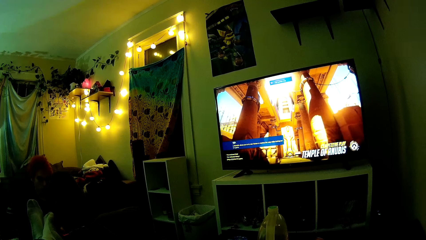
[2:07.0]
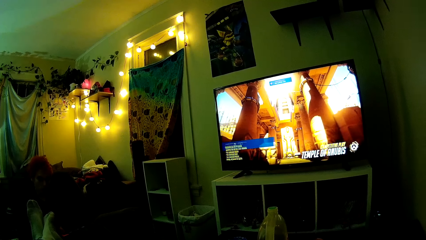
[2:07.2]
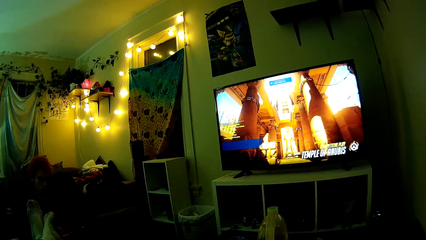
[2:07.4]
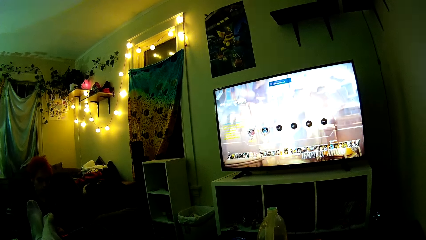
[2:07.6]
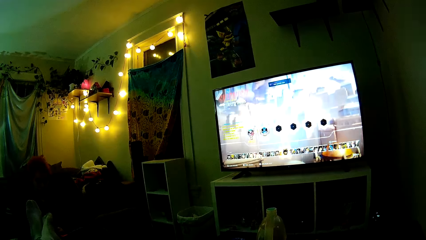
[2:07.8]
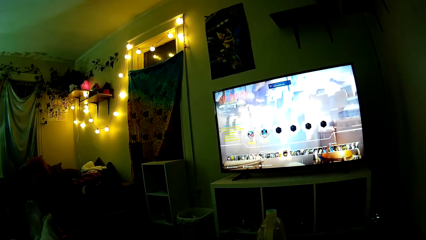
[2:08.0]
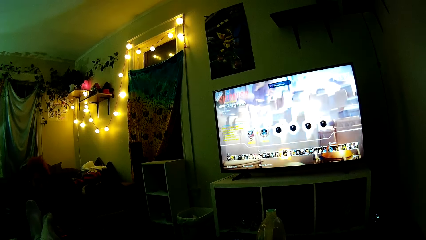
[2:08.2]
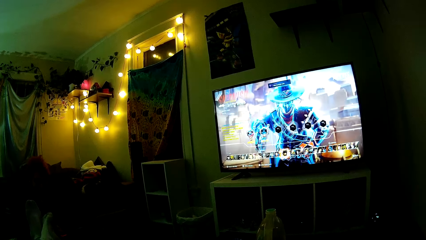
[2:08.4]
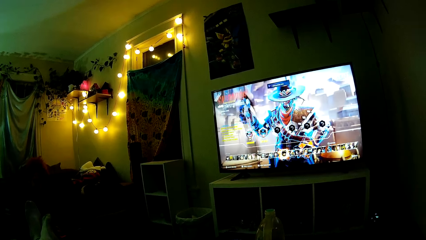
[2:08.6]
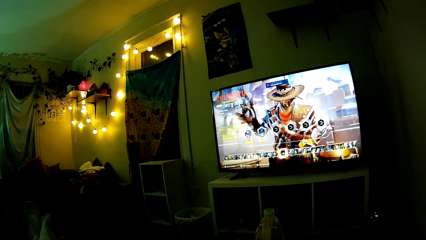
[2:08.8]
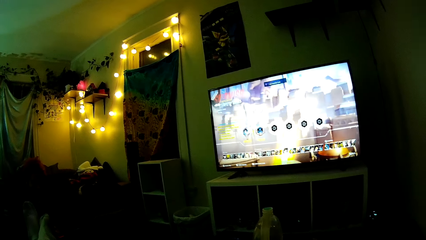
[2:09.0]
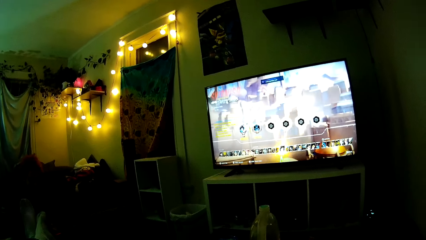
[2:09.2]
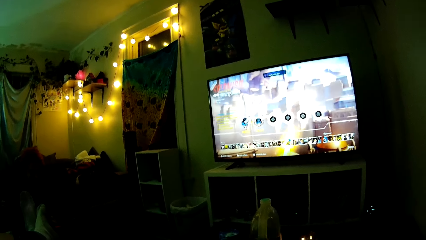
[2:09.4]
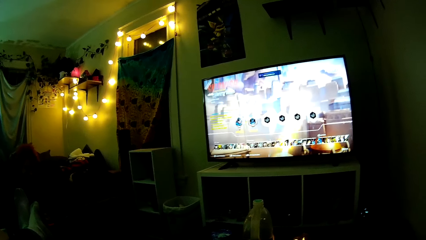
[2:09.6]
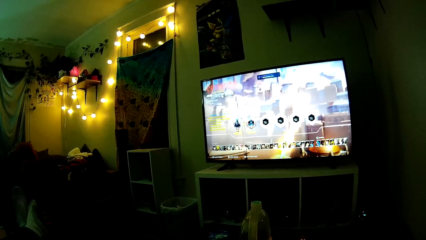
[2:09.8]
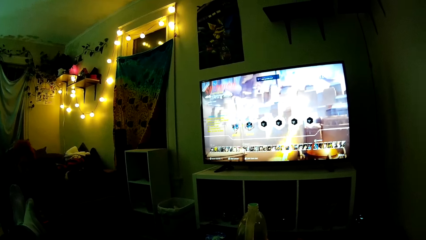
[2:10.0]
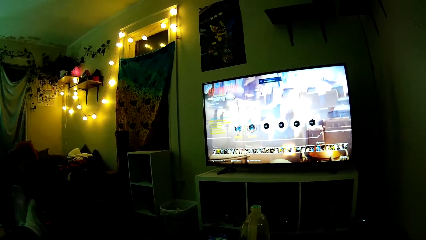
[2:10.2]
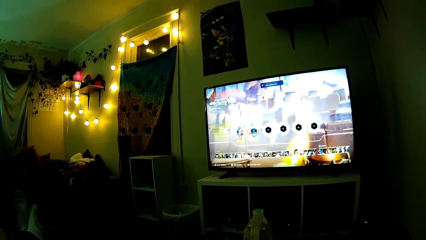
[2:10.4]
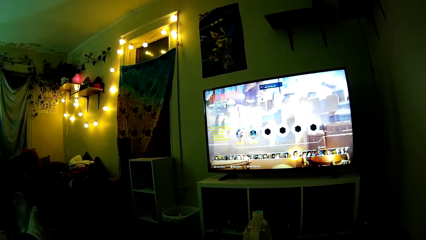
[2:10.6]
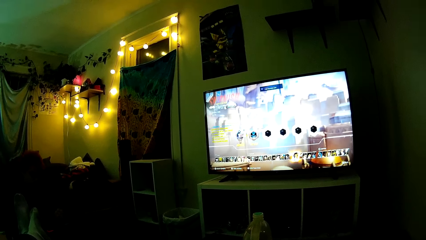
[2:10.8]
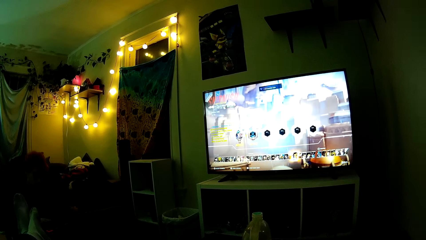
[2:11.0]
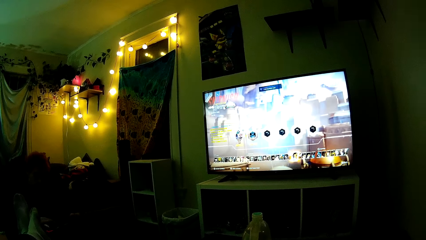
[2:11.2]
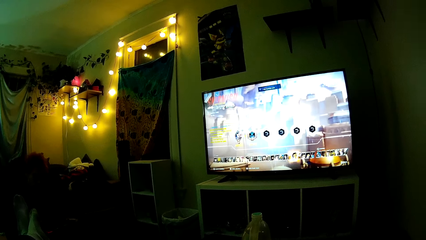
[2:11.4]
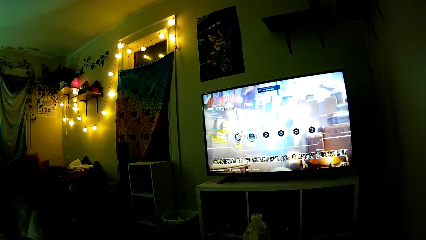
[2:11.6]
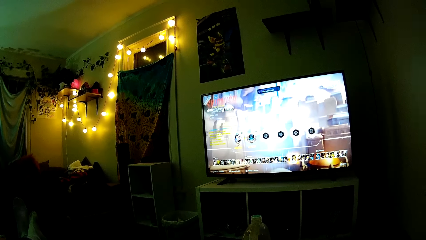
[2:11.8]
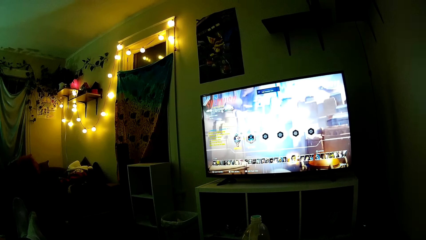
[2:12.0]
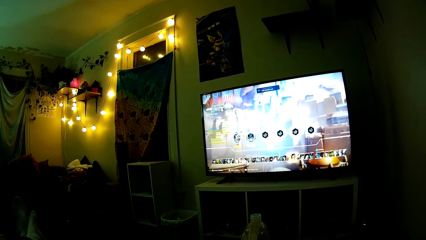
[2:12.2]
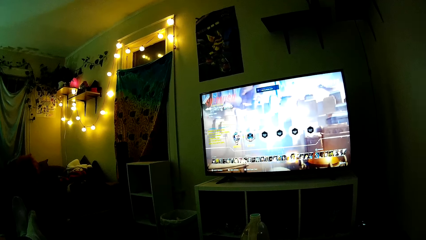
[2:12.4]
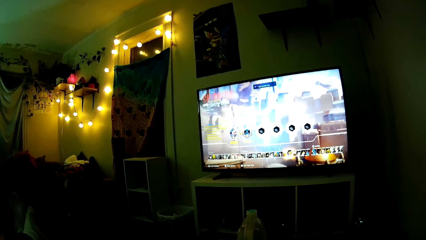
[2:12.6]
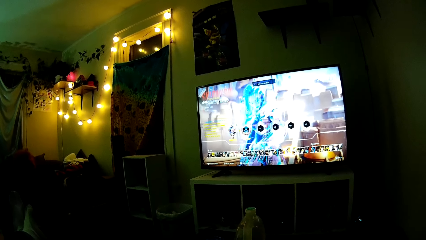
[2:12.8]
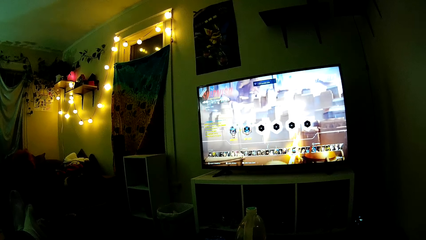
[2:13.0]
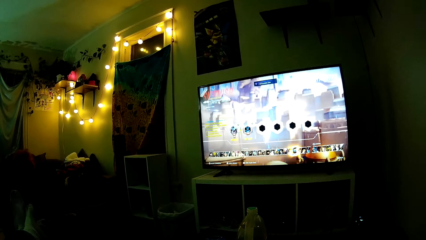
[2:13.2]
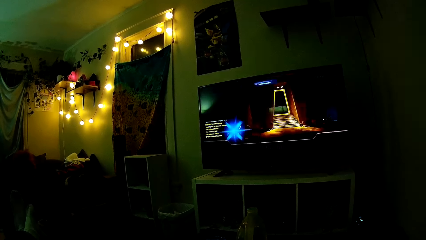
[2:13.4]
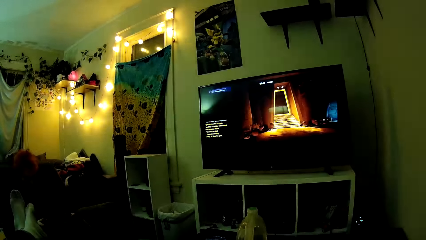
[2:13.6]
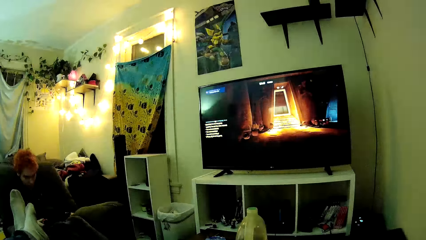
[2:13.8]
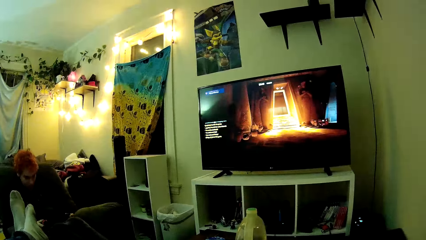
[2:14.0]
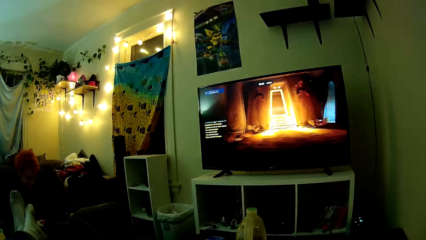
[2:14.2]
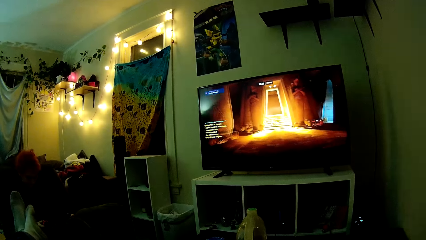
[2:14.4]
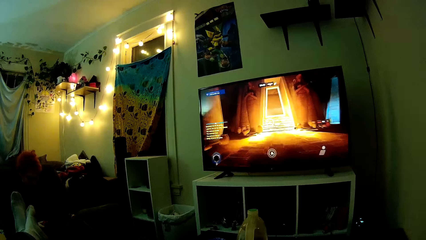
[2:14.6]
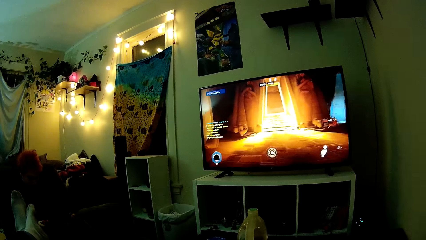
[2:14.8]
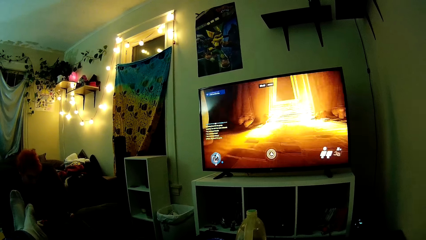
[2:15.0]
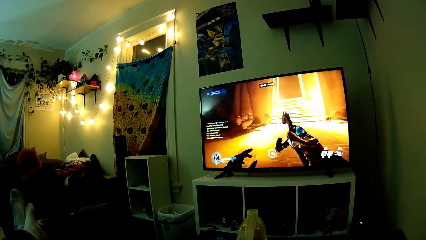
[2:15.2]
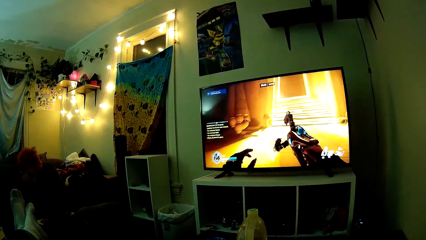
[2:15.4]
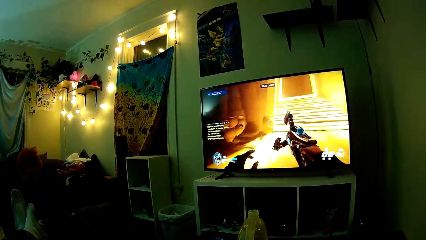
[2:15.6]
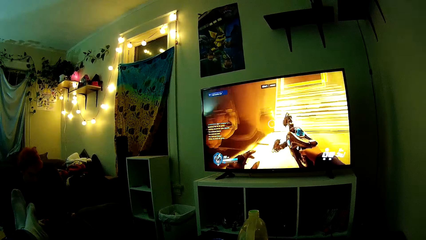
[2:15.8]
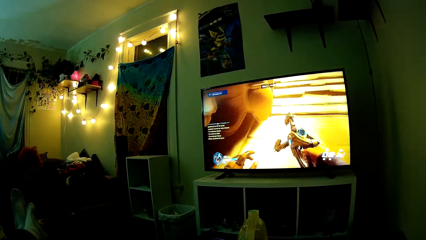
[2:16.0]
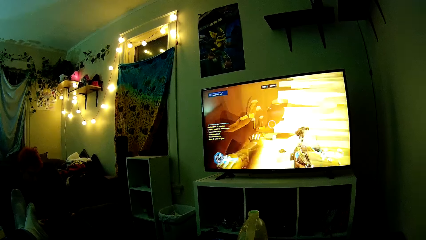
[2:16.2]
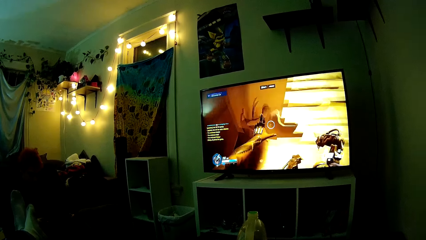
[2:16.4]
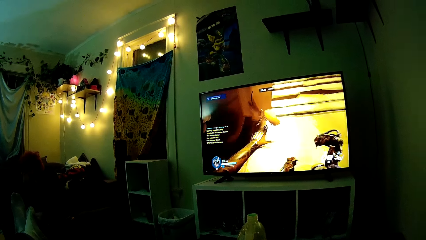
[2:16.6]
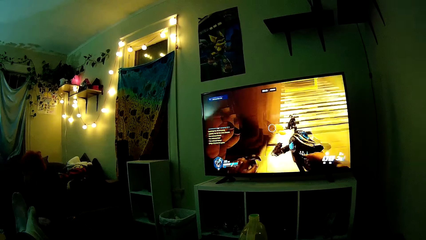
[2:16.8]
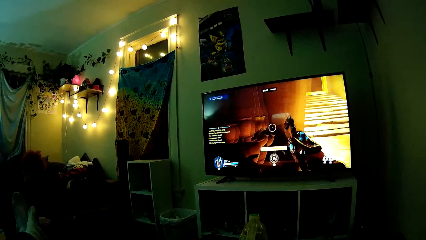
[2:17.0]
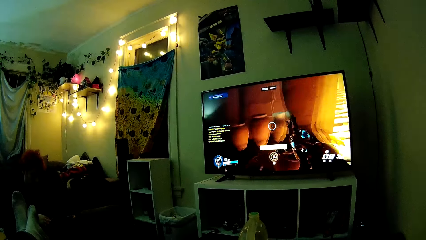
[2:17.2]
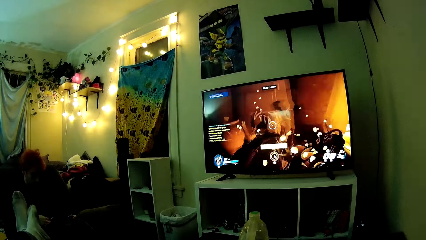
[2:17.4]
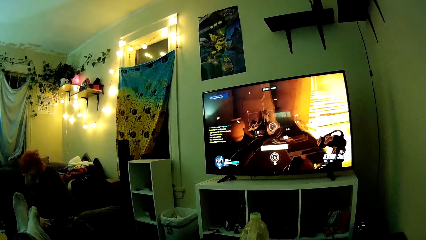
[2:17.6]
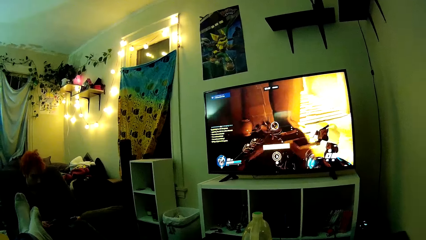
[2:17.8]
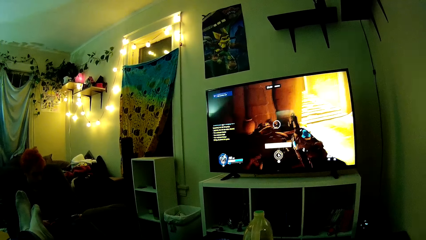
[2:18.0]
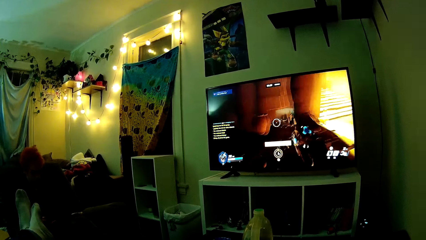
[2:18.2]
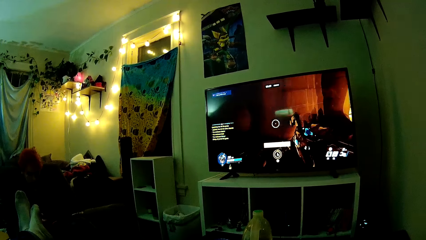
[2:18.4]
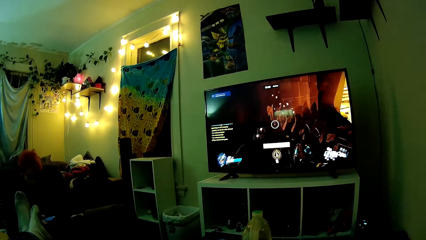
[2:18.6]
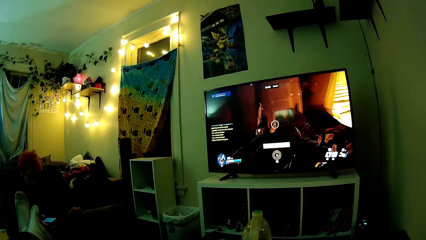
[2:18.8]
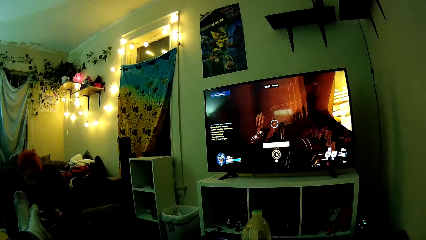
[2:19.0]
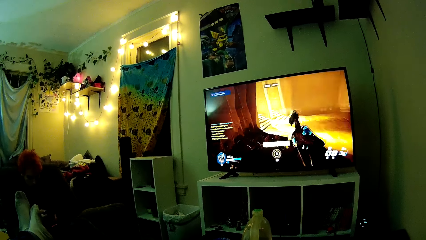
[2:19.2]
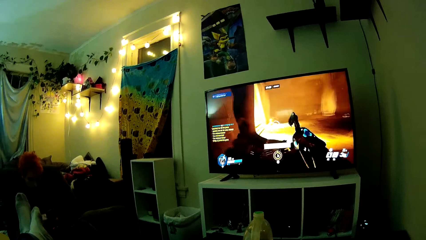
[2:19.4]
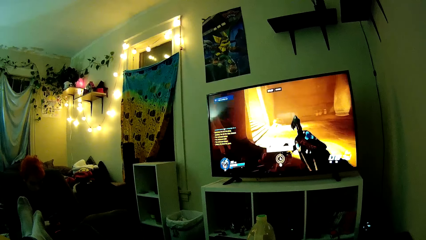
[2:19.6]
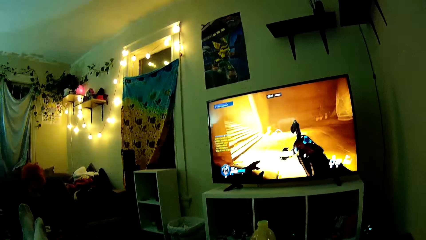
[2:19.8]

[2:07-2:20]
The camera wearer plays the video game on the television.

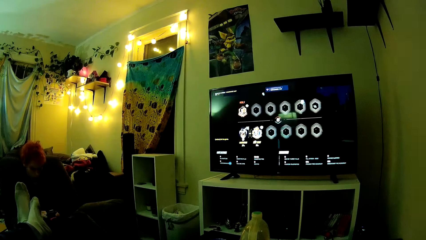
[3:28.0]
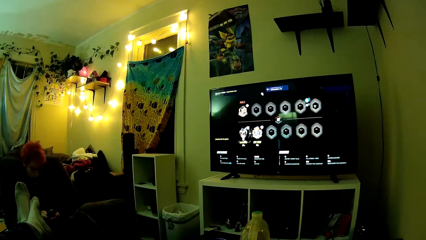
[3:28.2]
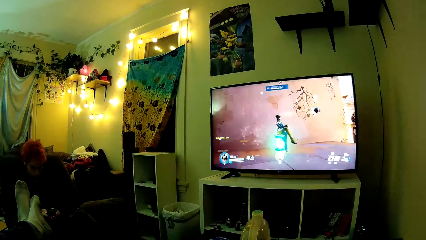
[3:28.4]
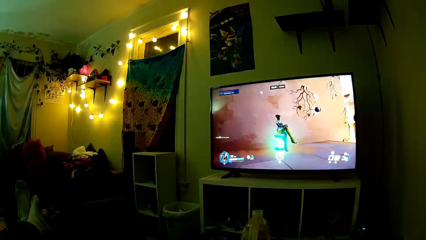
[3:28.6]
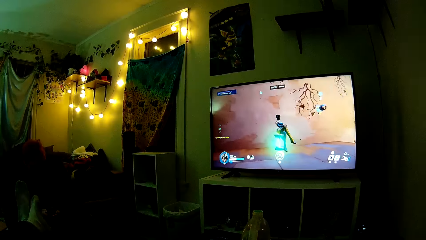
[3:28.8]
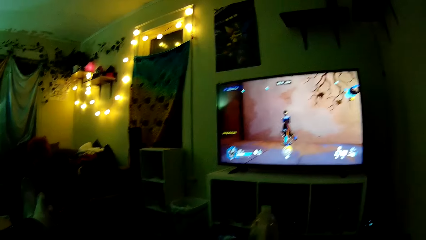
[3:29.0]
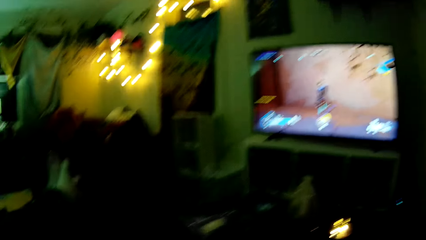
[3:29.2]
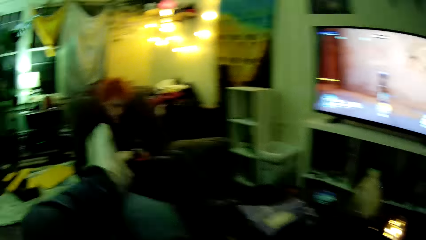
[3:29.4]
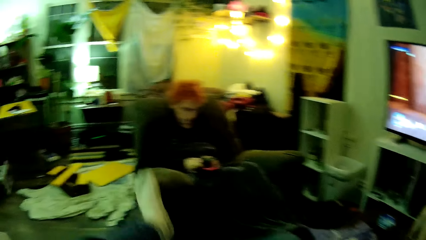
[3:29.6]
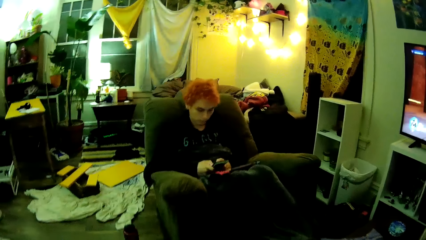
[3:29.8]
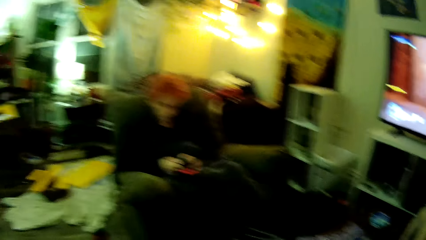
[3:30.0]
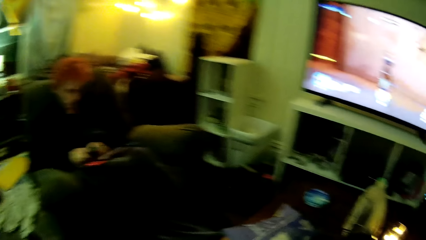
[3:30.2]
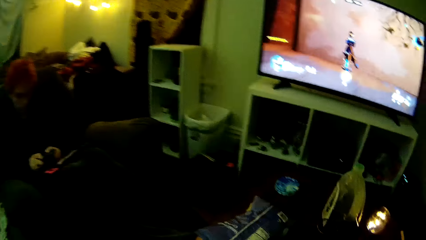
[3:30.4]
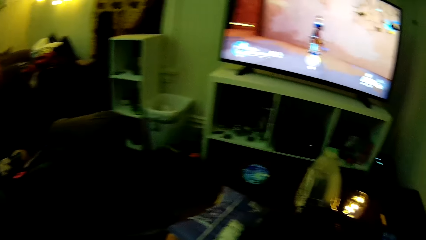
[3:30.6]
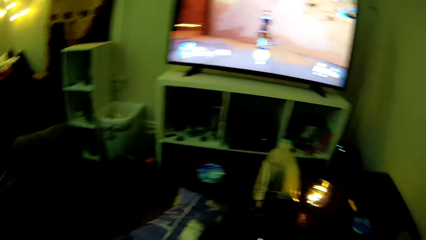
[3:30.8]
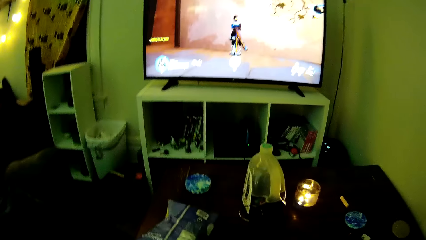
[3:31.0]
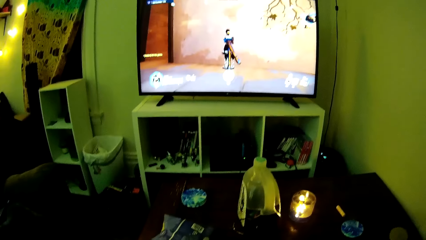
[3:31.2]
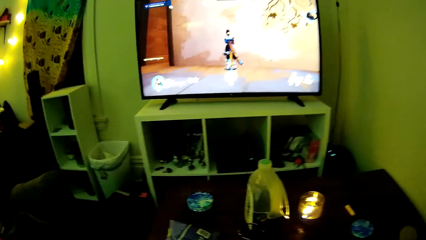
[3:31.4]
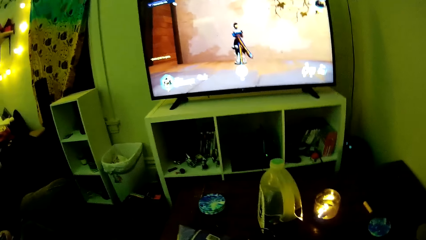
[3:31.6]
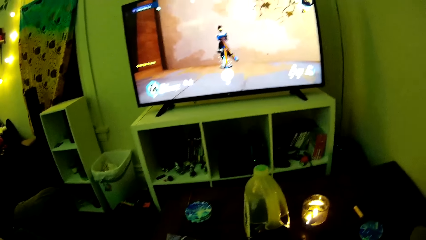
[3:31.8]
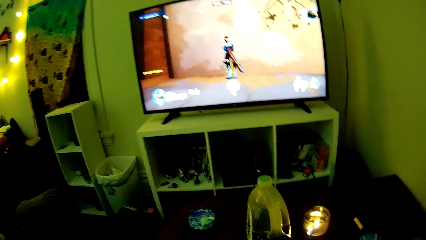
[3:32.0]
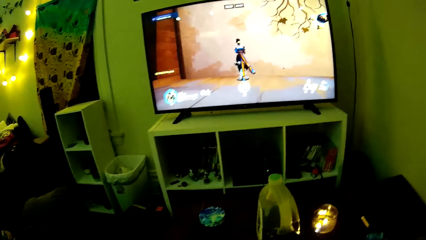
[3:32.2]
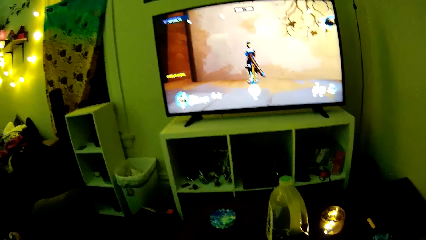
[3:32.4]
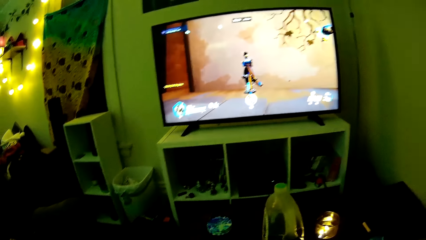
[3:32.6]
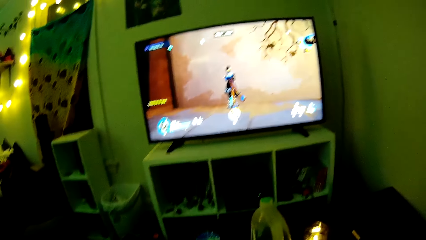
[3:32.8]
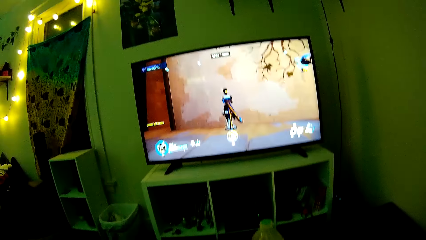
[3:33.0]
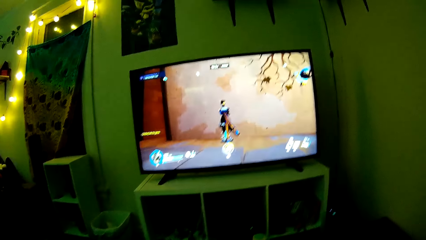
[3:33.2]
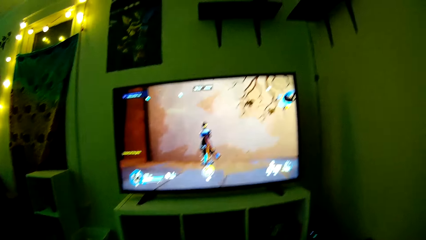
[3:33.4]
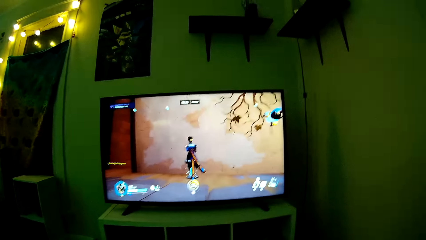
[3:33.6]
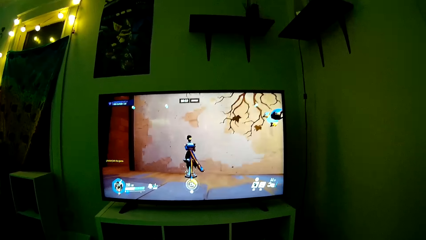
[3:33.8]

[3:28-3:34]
The camera wearer puts down his legs. He looks around. He looks around again.
